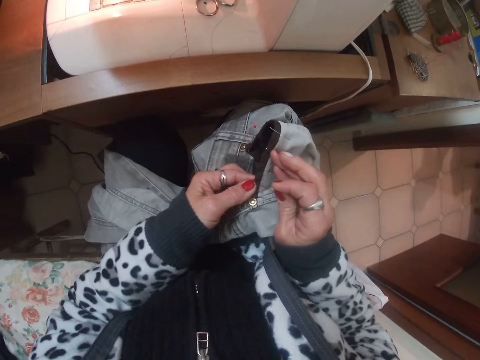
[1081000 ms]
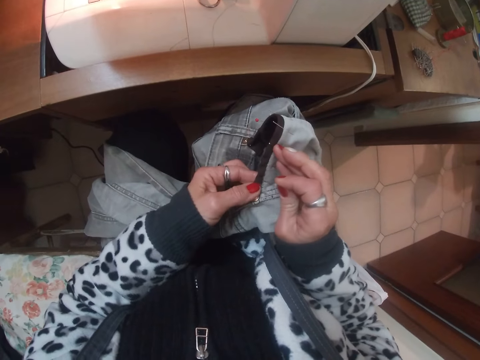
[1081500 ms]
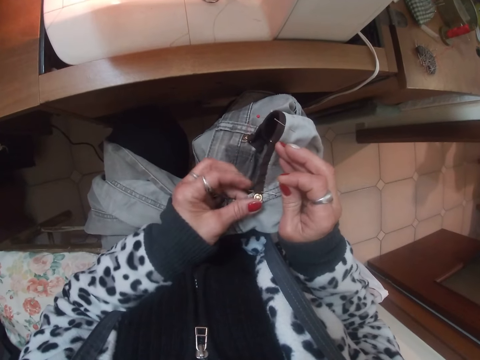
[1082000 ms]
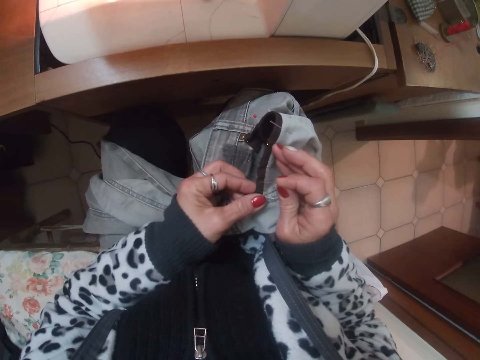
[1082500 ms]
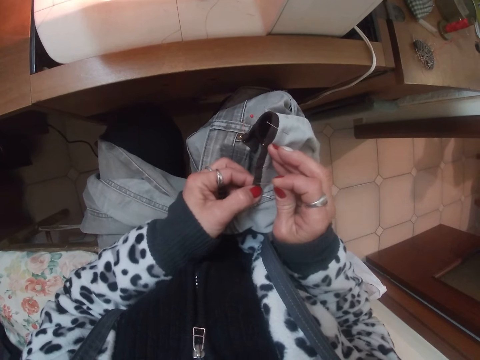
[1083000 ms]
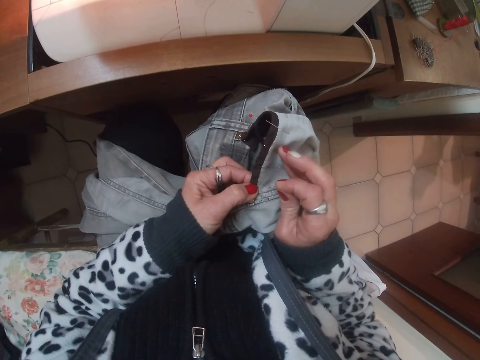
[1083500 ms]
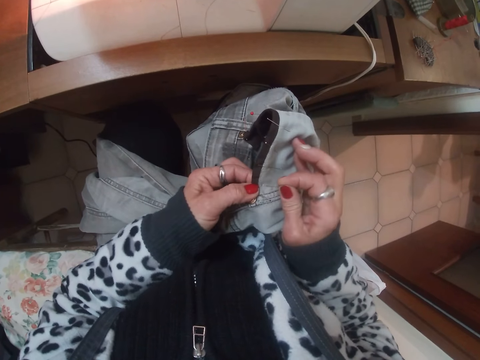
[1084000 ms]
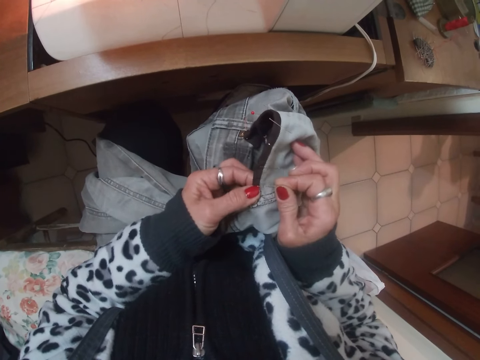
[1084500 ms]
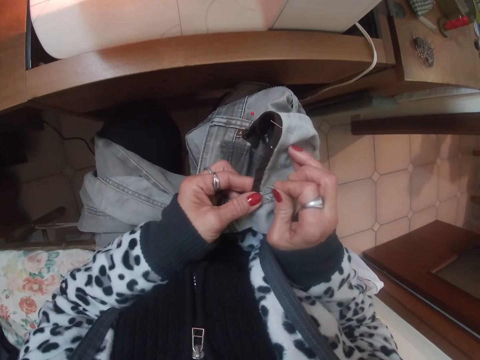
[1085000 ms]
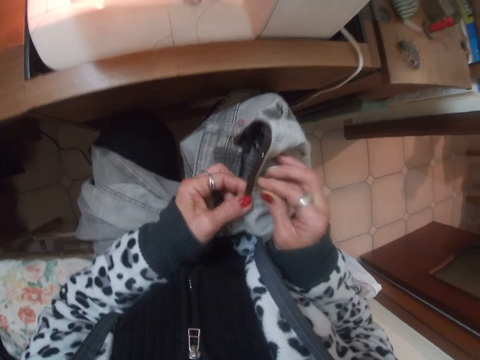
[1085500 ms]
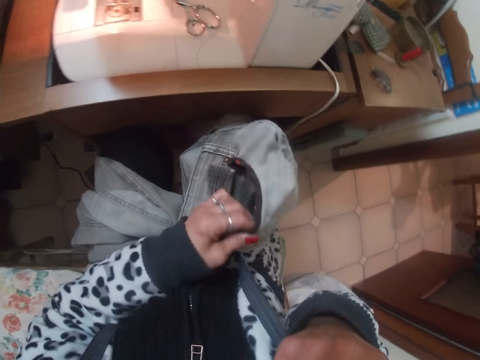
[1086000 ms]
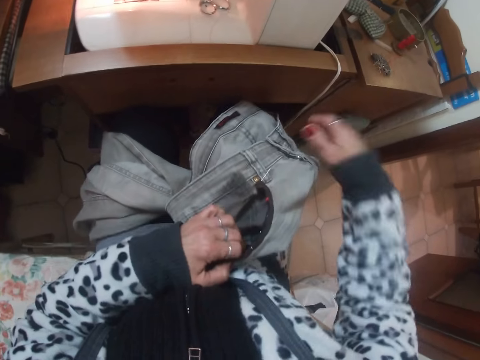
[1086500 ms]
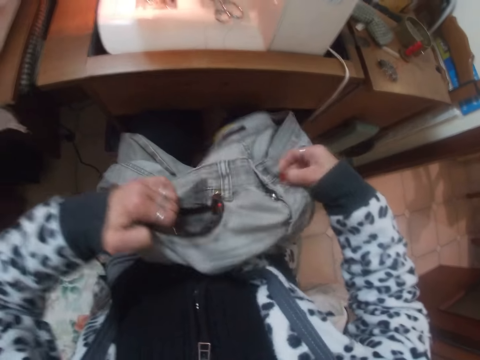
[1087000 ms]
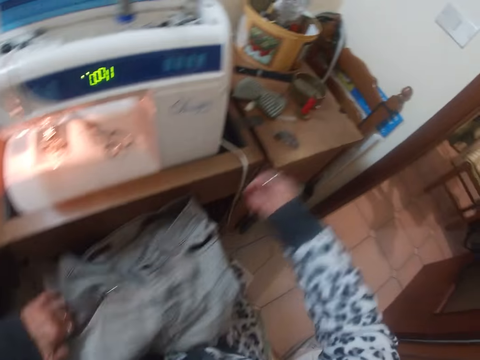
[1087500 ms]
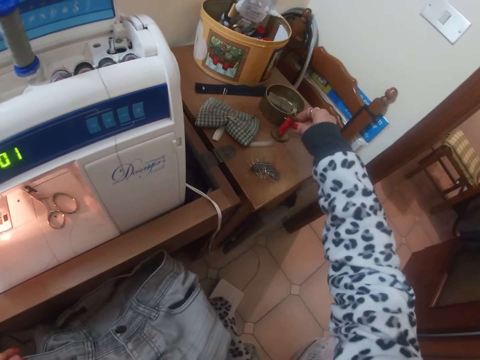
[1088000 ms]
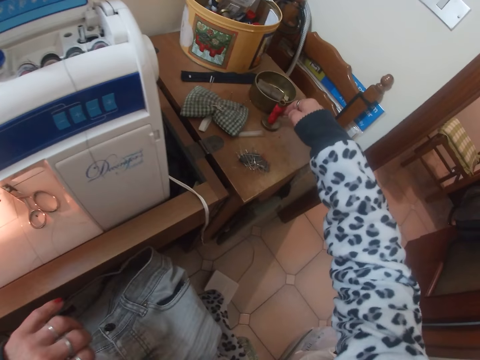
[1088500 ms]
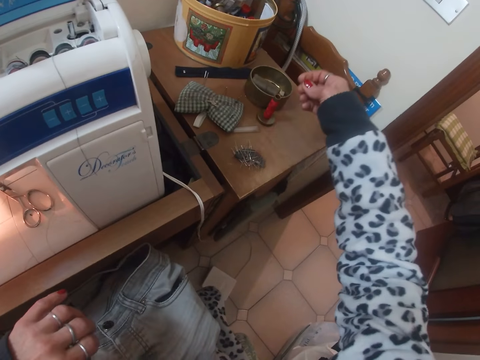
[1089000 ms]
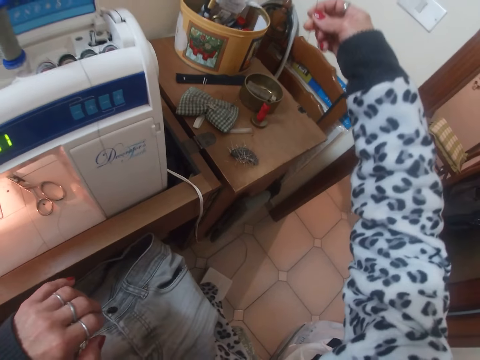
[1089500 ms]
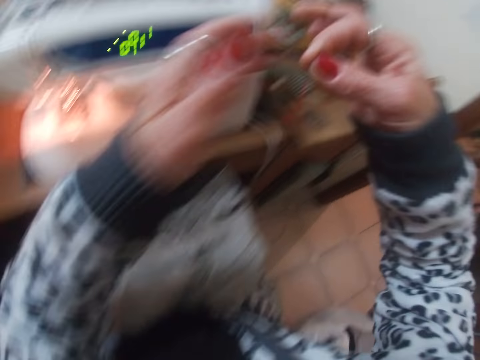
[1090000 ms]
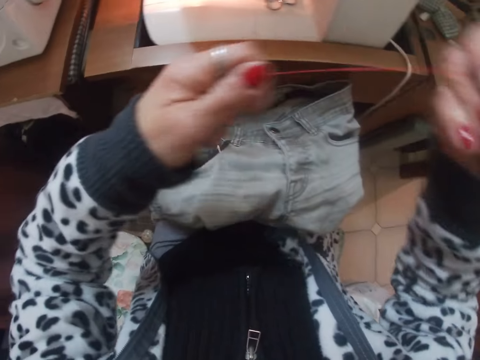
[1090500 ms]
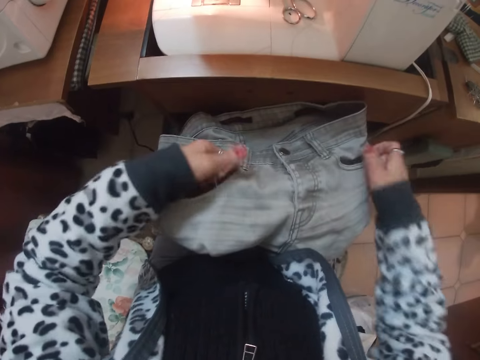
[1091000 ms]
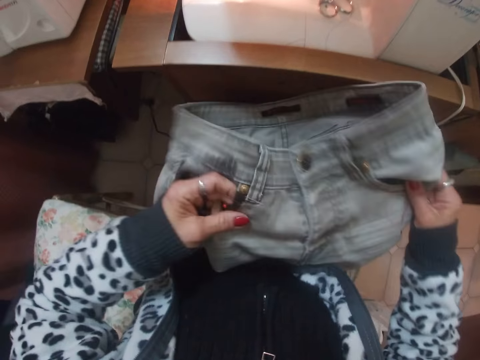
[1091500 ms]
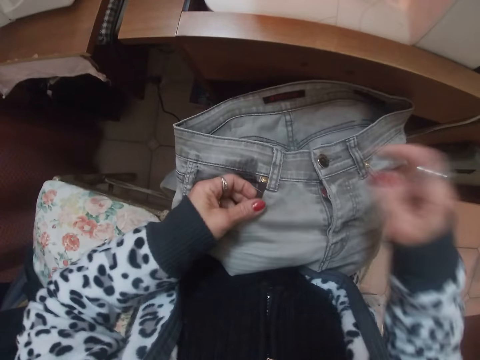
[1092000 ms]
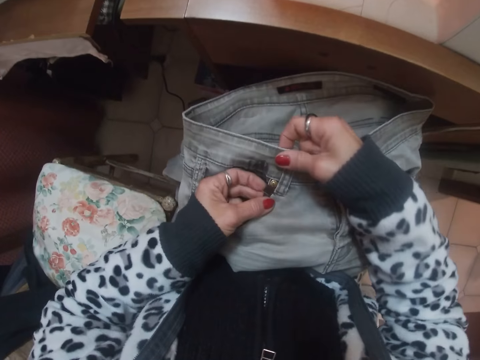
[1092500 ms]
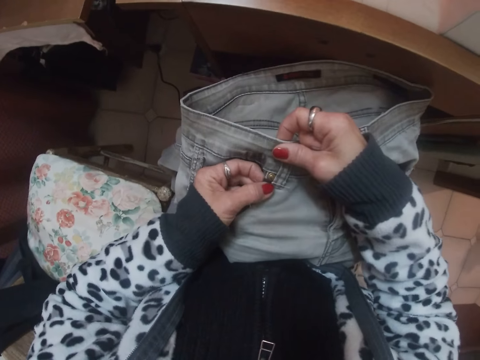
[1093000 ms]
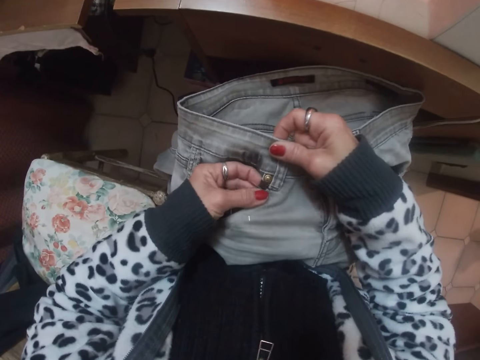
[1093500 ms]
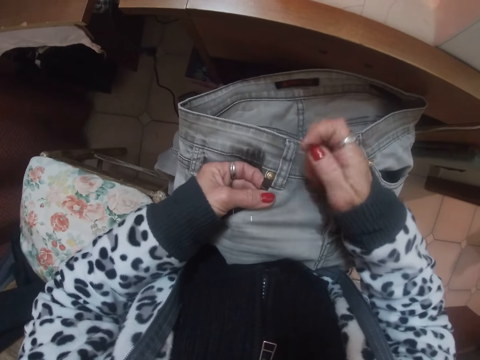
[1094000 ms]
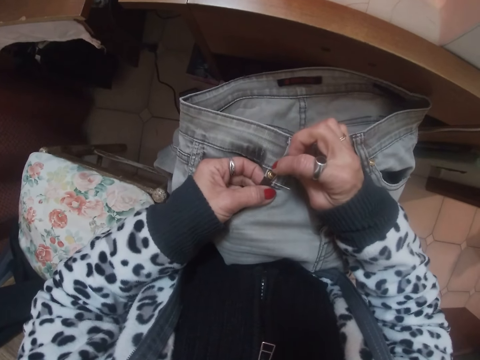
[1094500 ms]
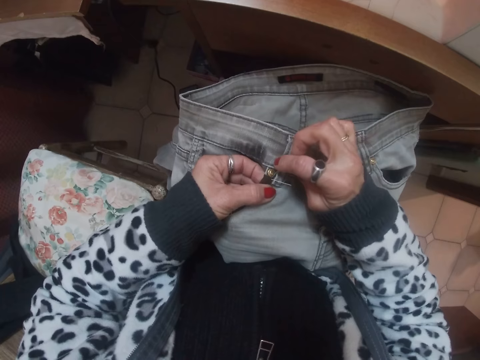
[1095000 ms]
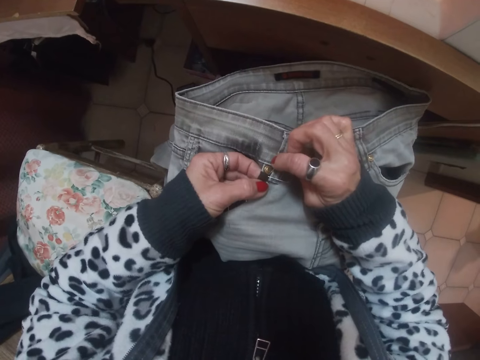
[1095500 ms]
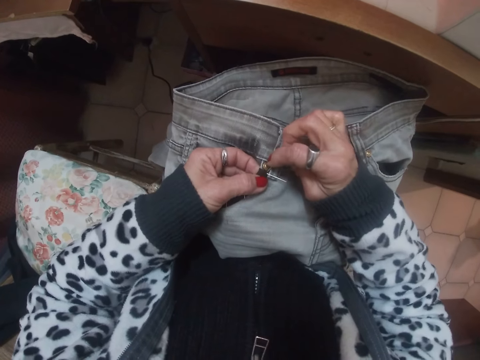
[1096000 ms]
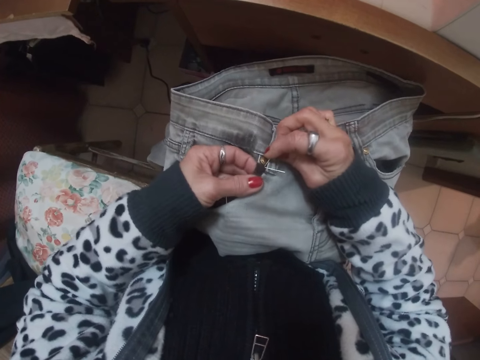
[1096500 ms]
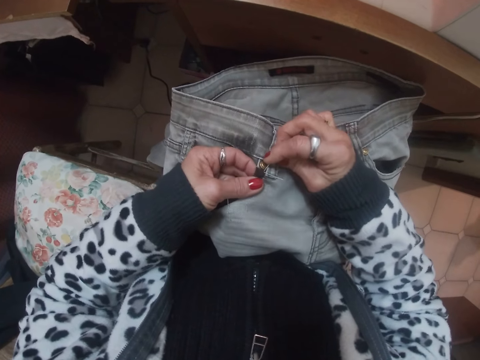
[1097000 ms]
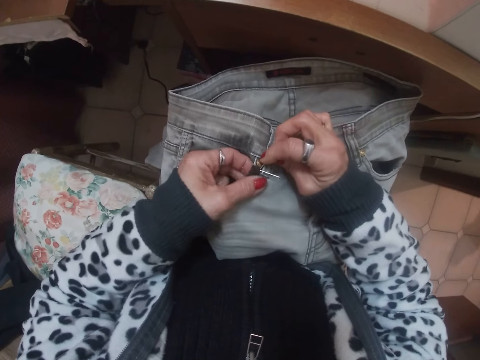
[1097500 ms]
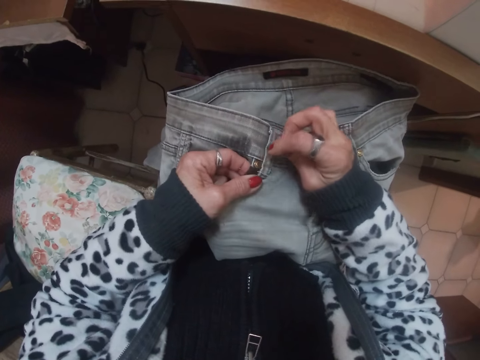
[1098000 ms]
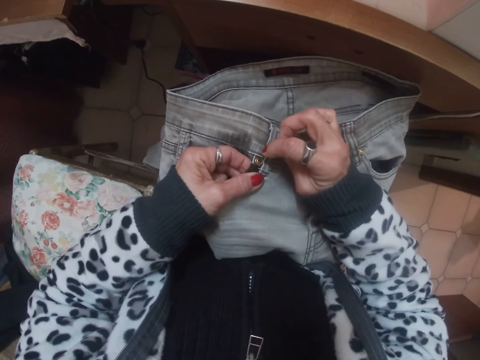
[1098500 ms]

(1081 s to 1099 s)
The camera wearer pins the edge of the pocket of the trousers with the pin. She touches her mouth with the right hand. She lifts the trouser with her hands and drops the trouser on her laps. She takes a sewing needle from a sewing thread on the table. She stretches the thread on her hands. She adjusts the trouser on her laps. She adjusts a pin on the trouser. She sews the edge of the jean pocket with a hand sewing needle.

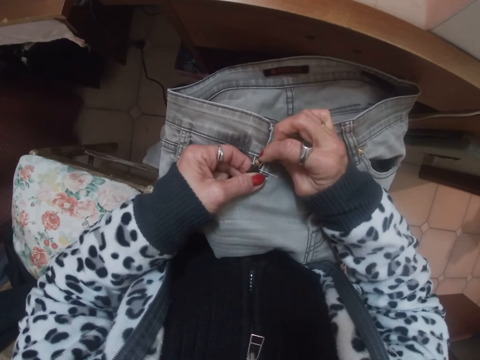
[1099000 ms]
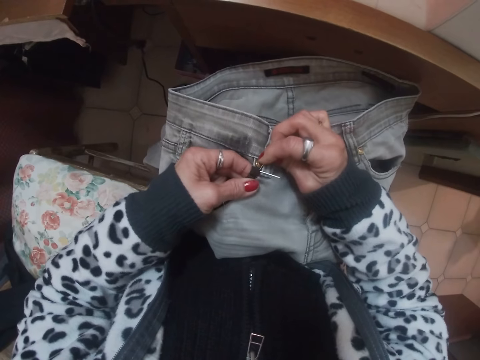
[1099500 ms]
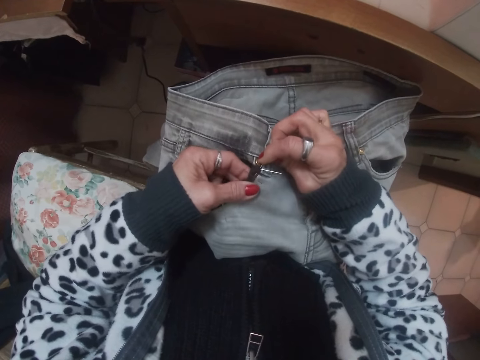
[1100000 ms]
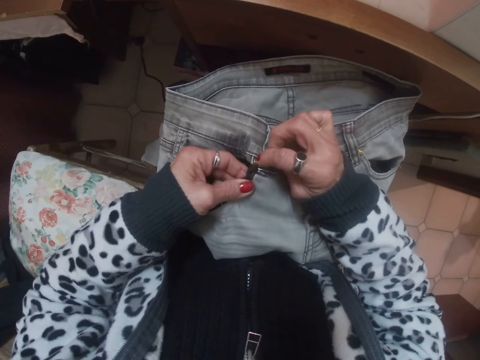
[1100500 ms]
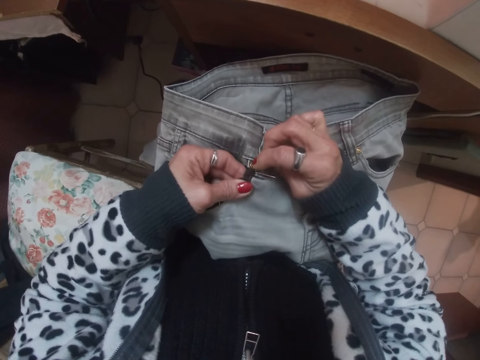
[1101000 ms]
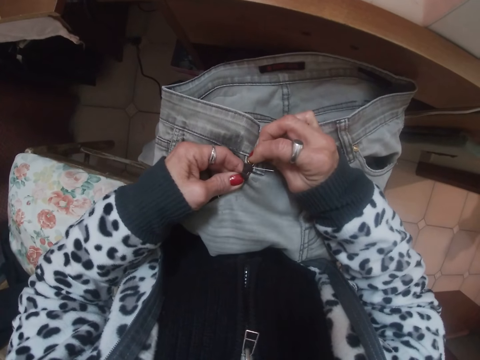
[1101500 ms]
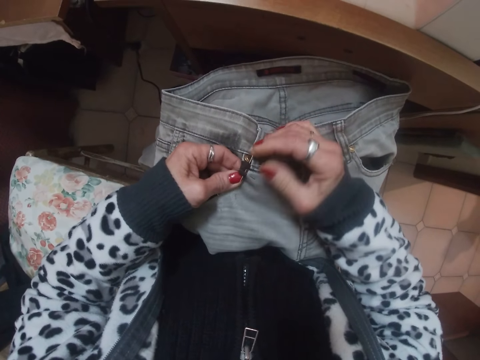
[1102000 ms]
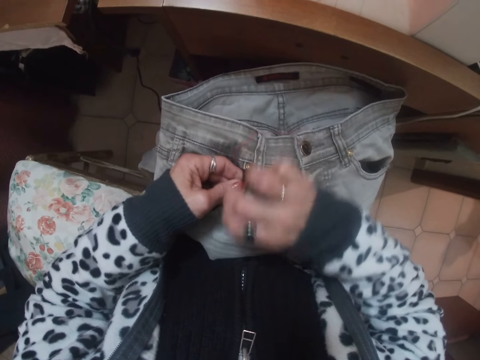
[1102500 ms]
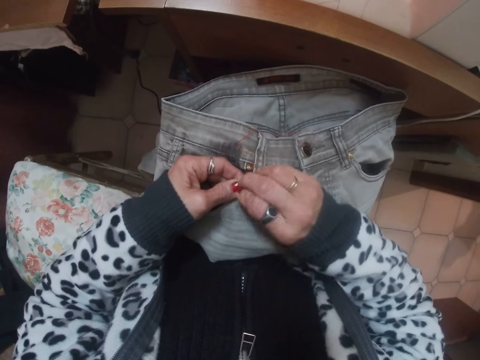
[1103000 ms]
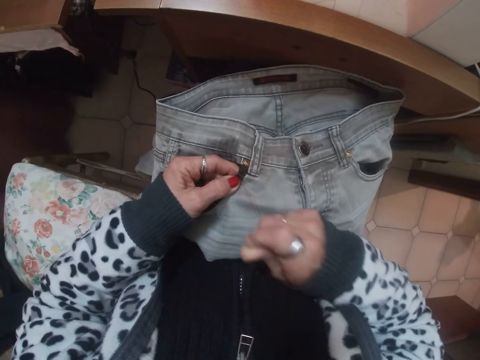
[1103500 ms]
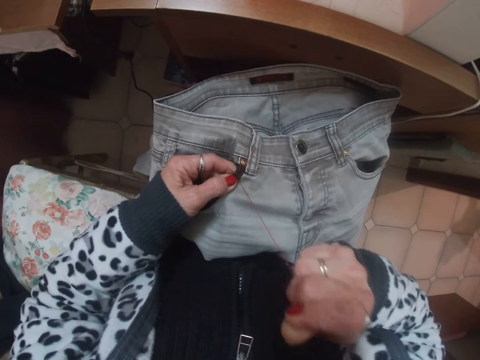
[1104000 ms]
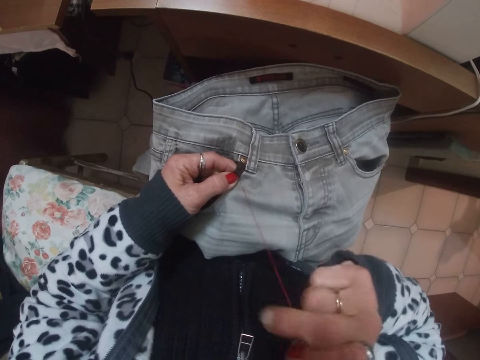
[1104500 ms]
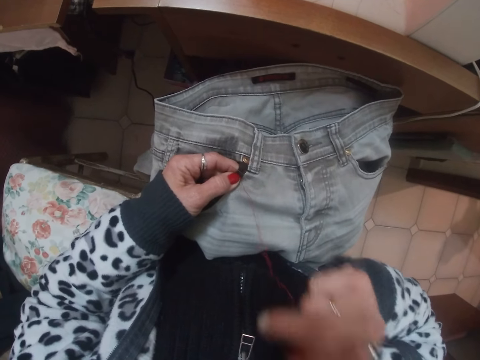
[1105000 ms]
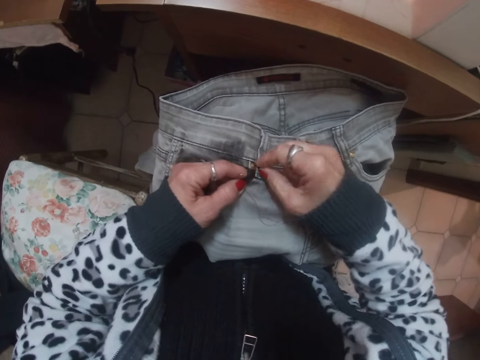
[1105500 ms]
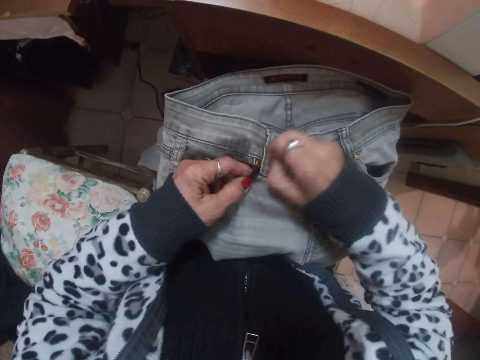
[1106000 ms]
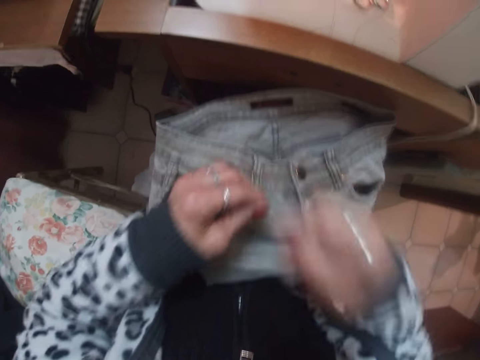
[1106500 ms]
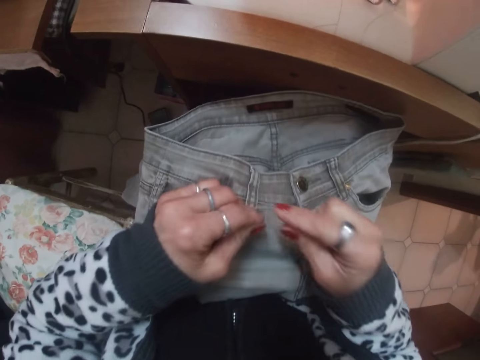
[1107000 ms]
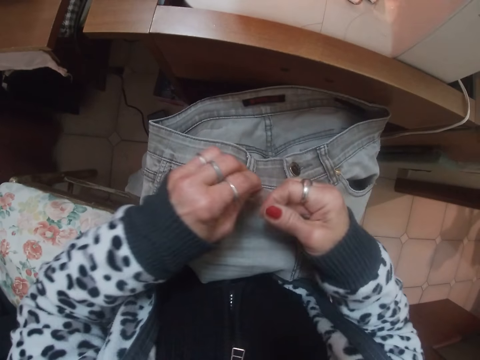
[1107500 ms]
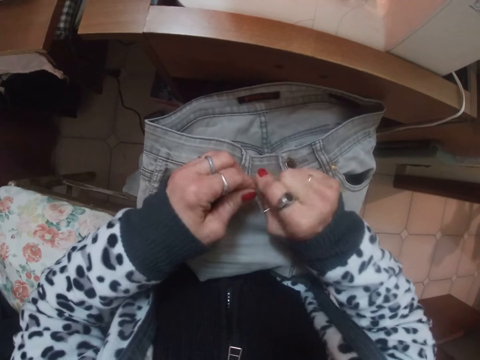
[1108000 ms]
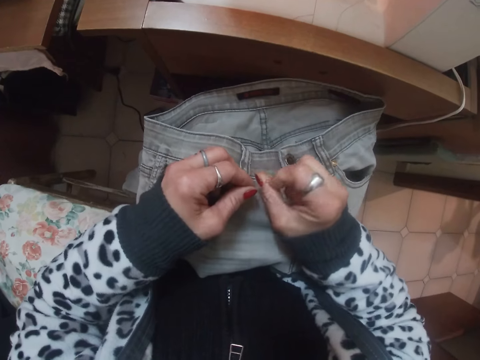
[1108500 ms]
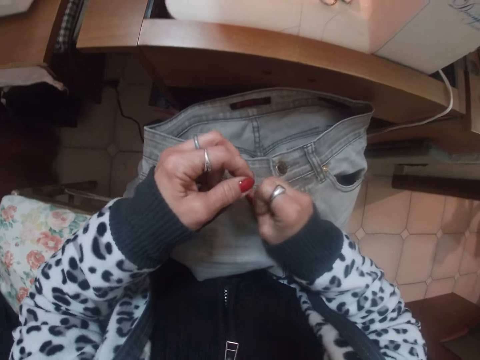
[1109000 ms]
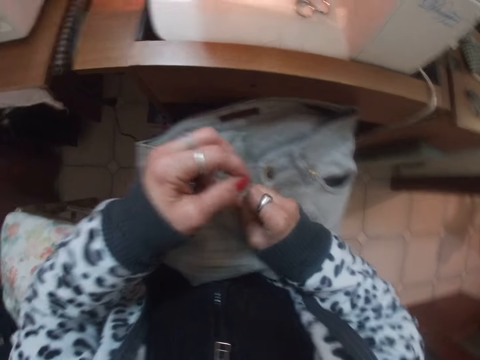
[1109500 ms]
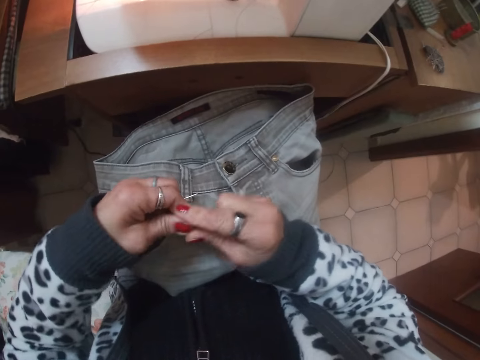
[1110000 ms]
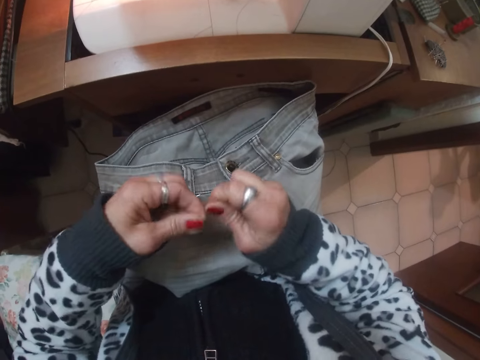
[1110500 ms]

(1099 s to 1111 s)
The camera wearer pulls the thread.
